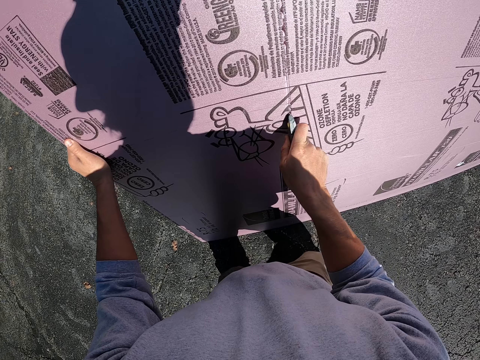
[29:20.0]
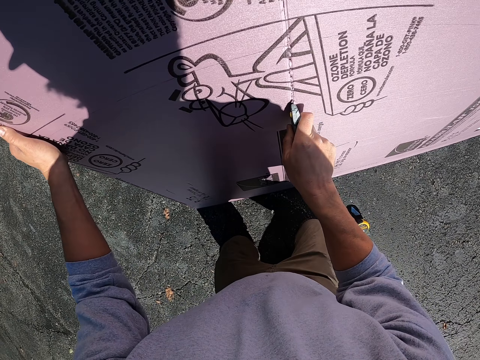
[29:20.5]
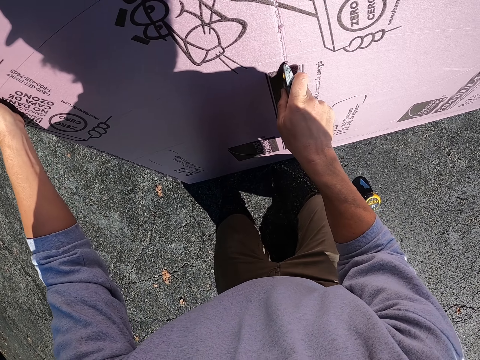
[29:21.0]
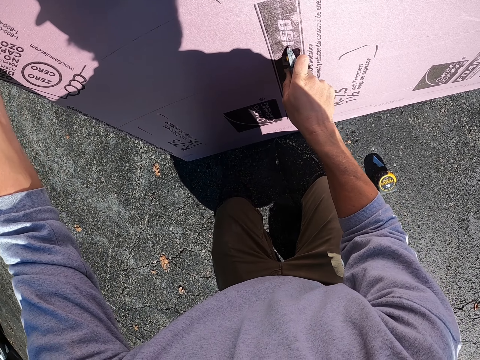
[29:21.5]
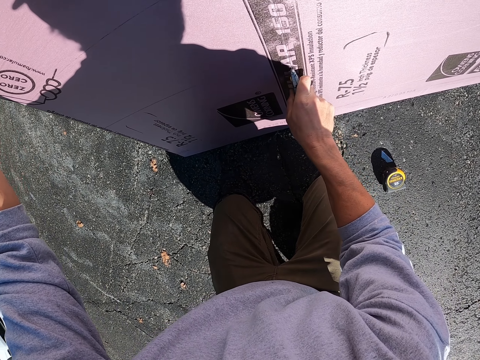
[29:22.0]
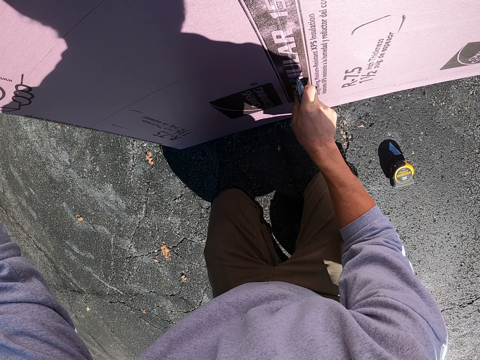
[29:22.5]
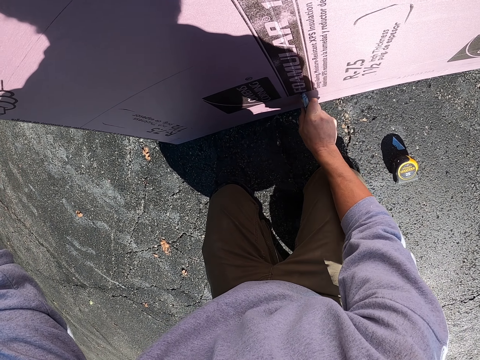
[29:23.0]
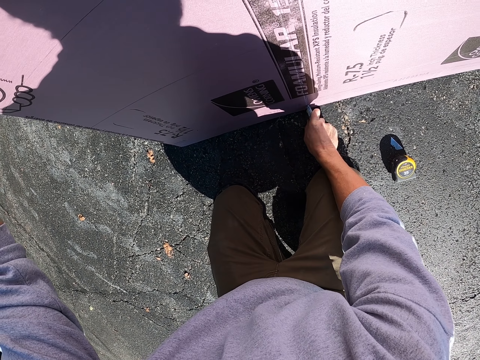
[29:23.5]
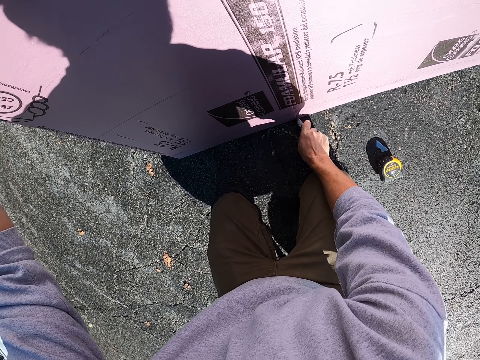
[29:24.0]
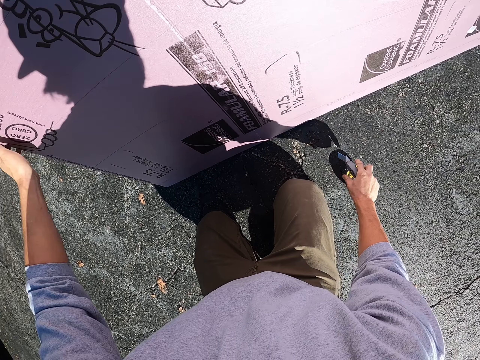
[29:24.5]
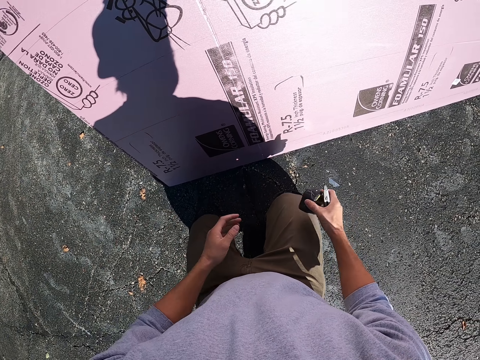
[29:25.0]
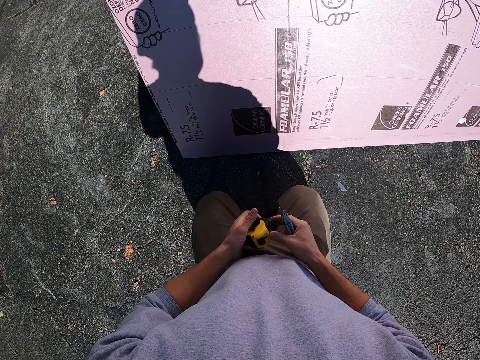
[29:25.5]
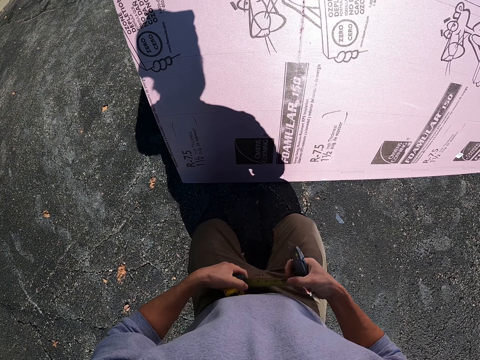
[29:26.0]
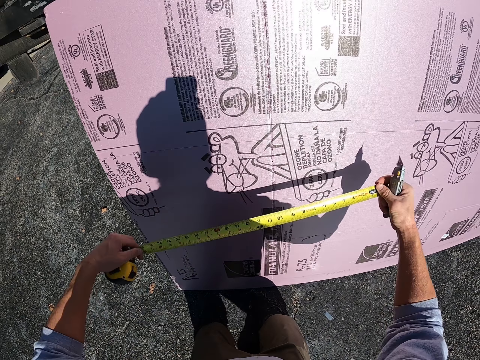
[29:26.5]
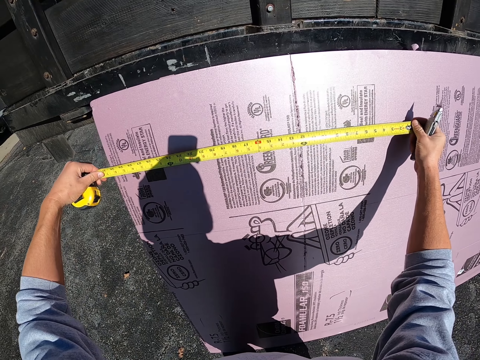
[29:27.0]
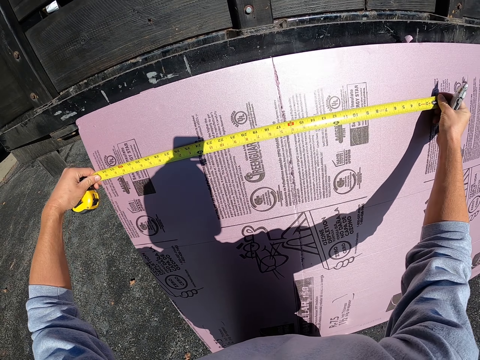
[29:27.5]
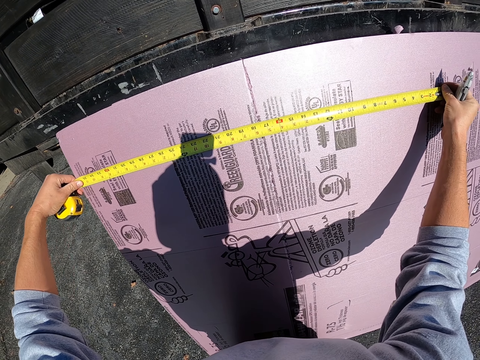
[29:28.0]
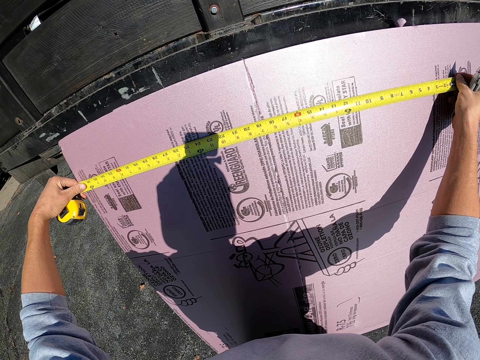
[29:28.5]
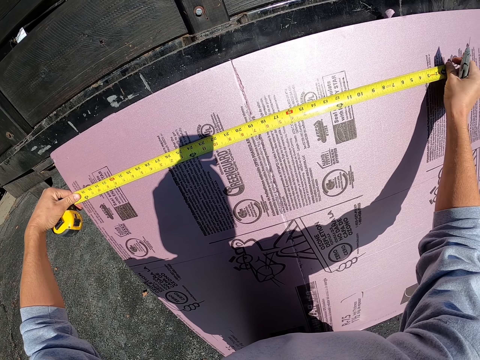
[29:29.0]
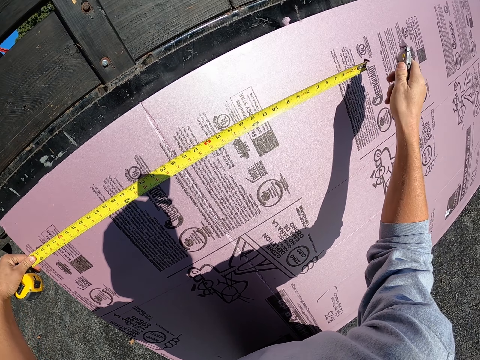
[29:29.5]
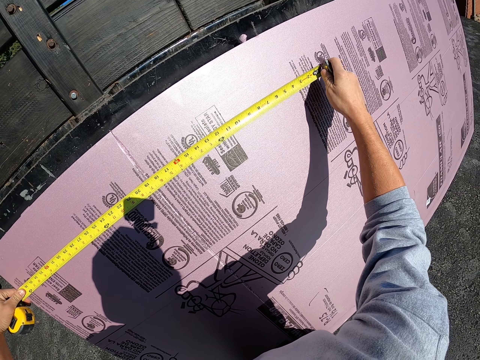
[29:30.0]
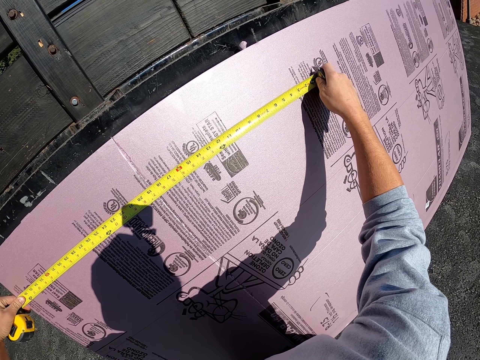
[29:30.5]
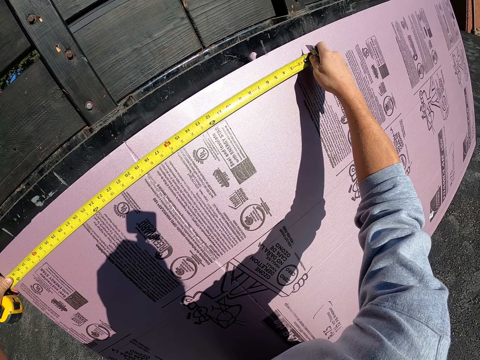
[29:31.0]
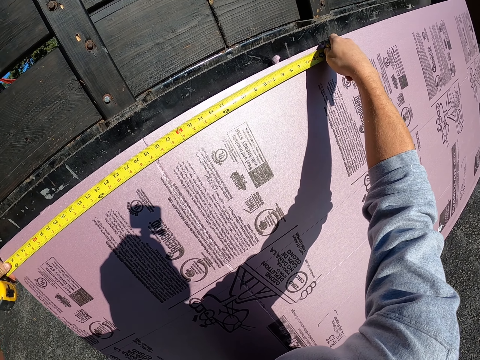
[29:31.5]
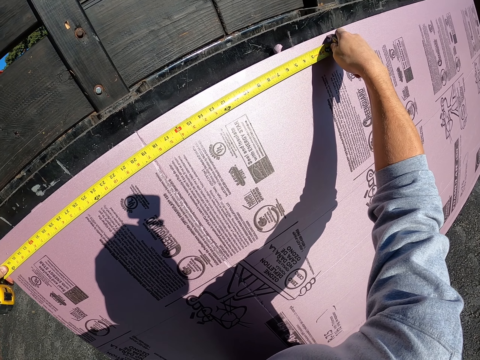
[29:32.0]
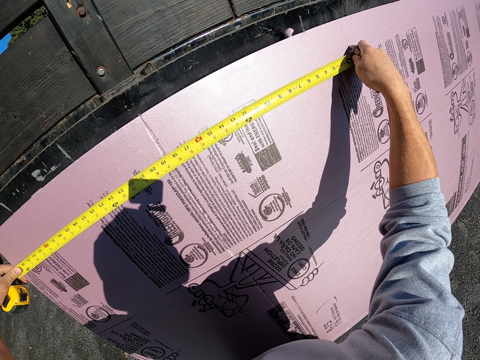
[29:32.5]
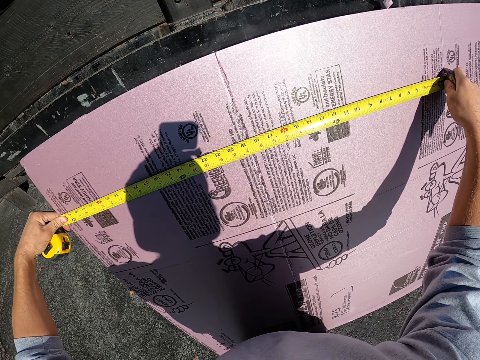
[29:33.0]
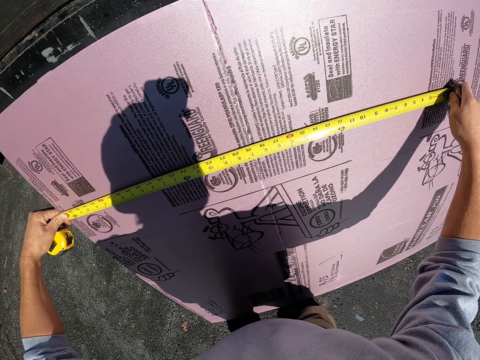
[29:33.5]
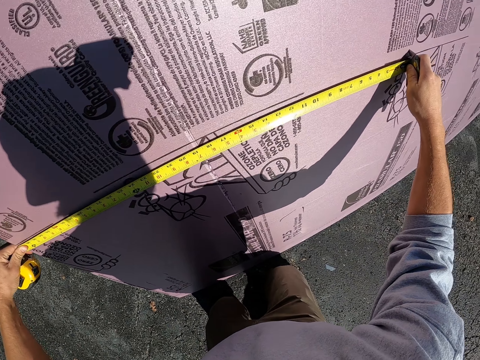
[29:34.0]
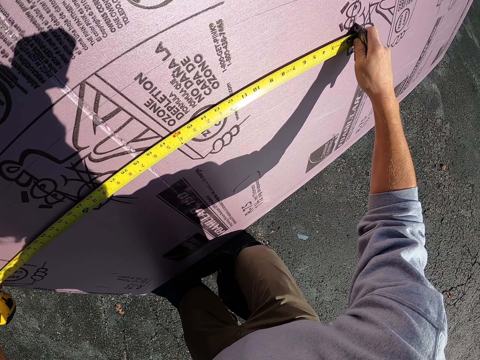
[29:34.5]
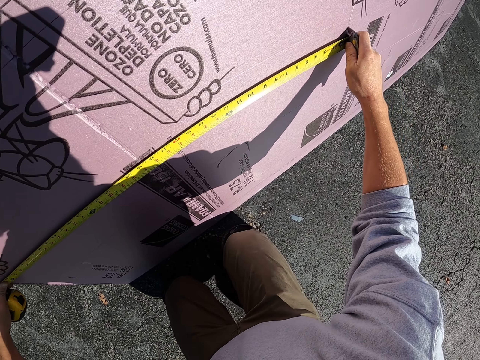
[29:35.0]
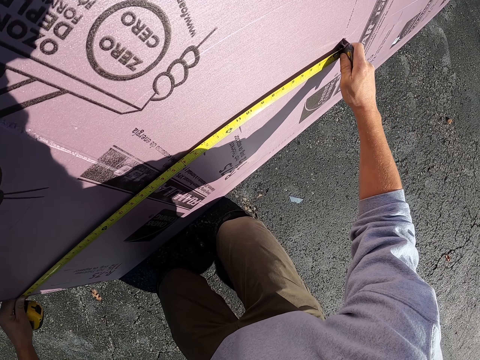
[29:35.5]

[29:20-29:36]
The camera wearer picks up a measuring tape. They hold the tape measure. They pull the measuring tape. They measure the plywood with the measuring tape. They hold the knife. They cut the cardboard.

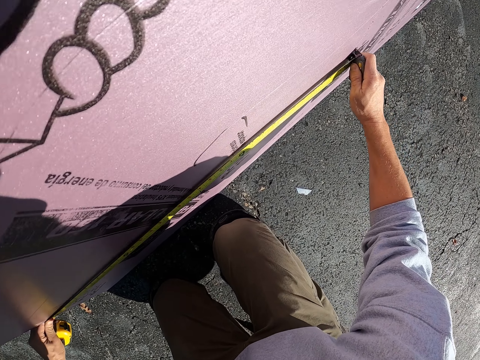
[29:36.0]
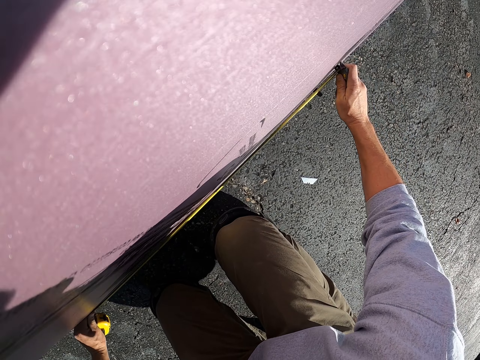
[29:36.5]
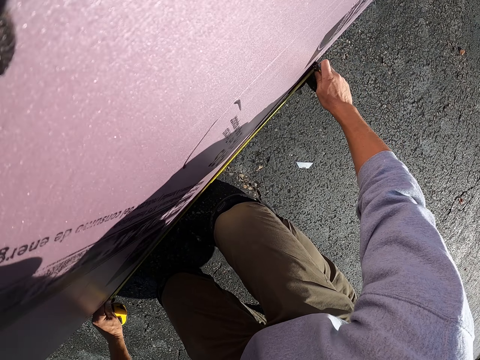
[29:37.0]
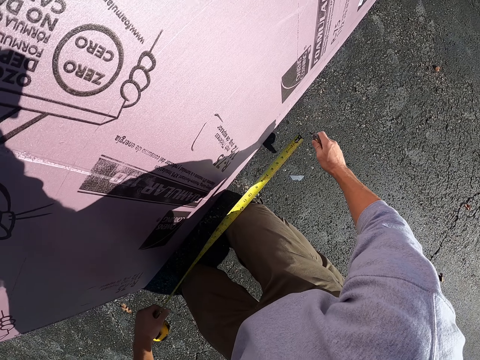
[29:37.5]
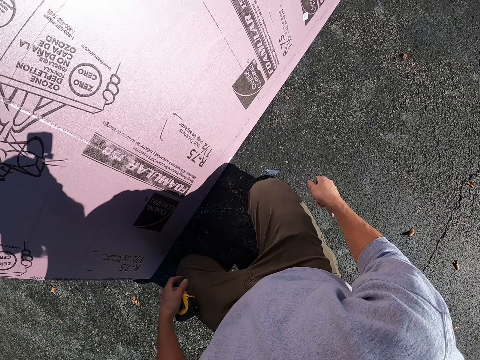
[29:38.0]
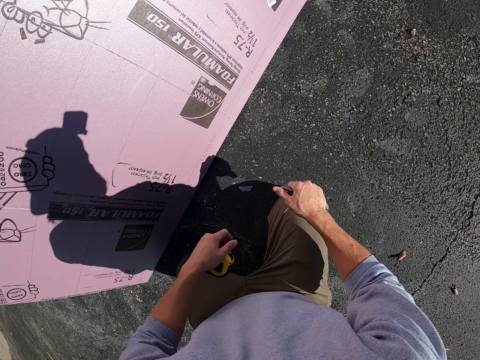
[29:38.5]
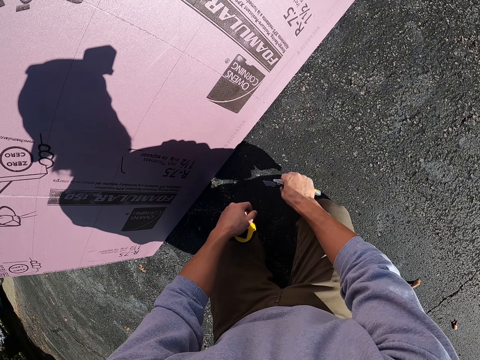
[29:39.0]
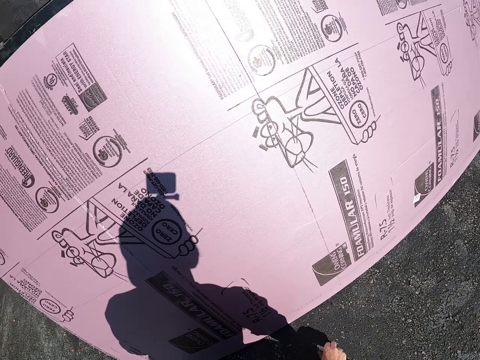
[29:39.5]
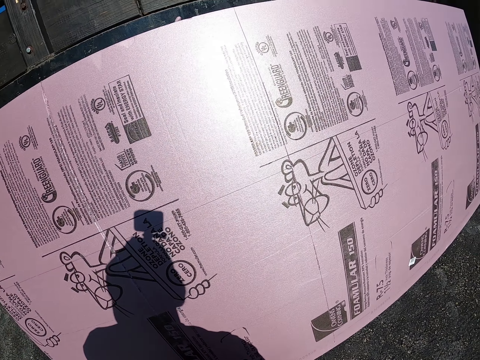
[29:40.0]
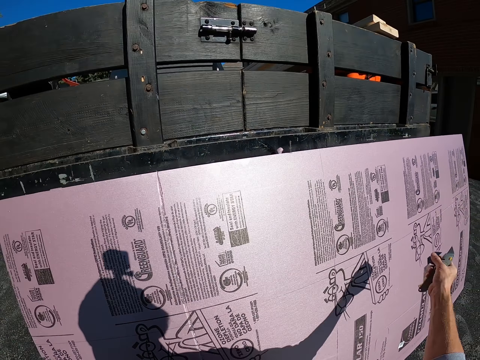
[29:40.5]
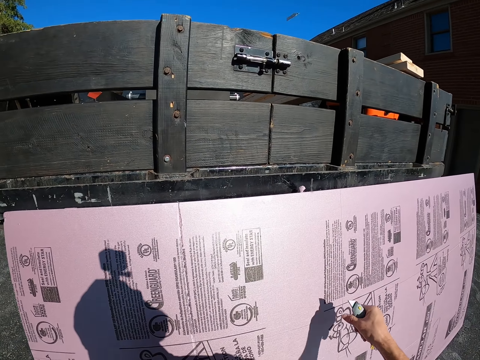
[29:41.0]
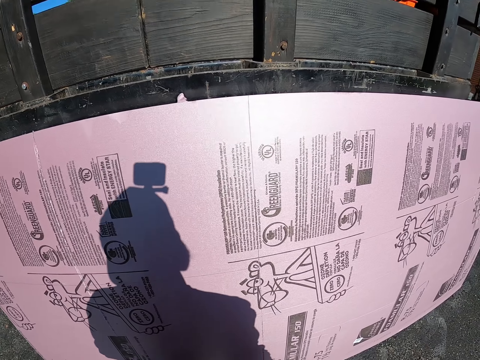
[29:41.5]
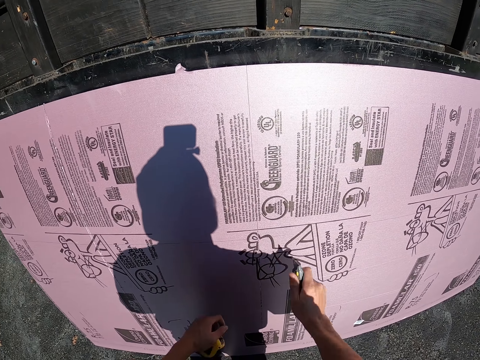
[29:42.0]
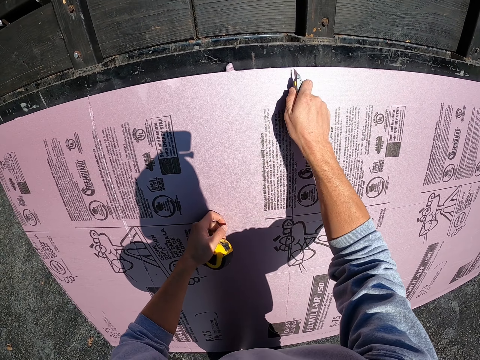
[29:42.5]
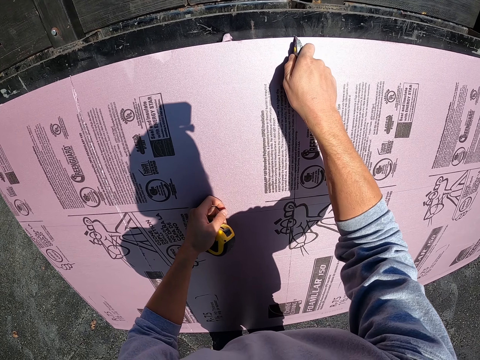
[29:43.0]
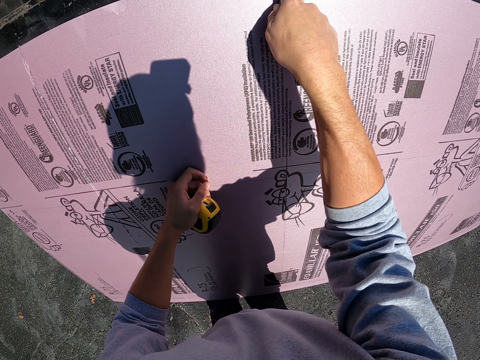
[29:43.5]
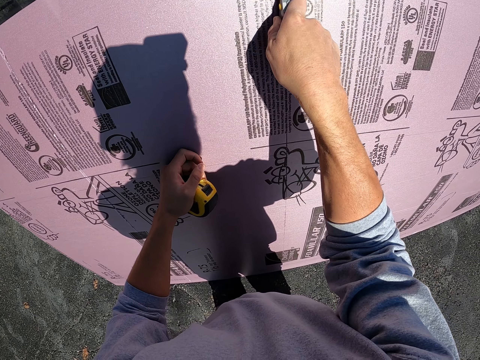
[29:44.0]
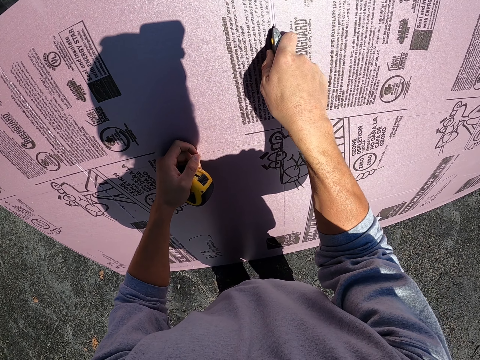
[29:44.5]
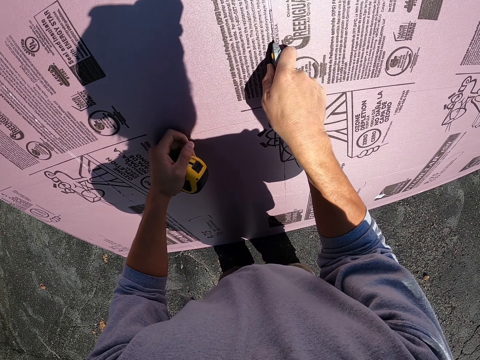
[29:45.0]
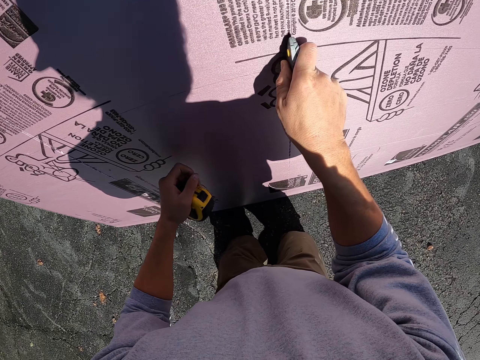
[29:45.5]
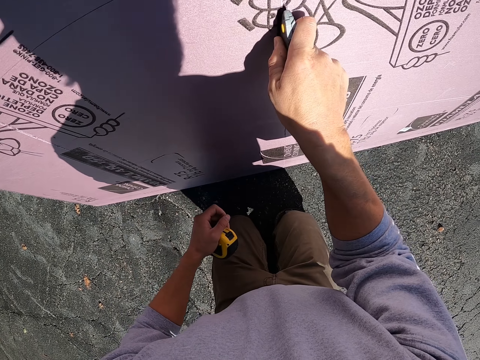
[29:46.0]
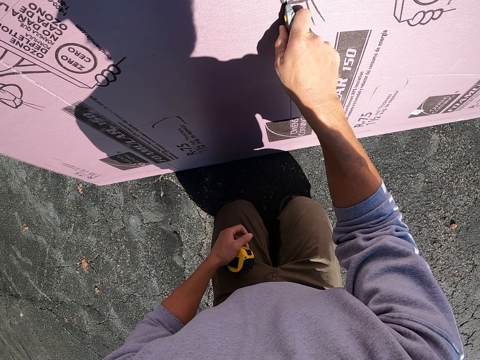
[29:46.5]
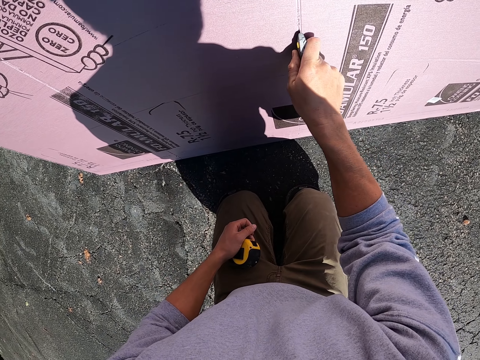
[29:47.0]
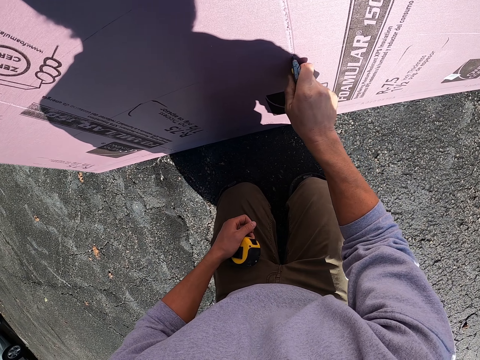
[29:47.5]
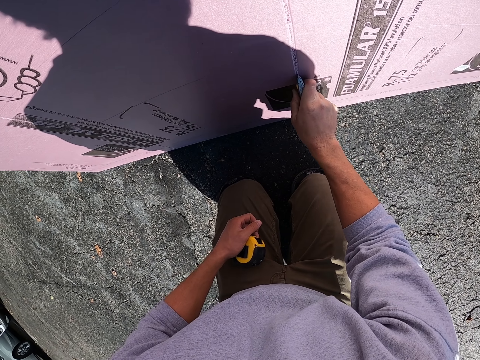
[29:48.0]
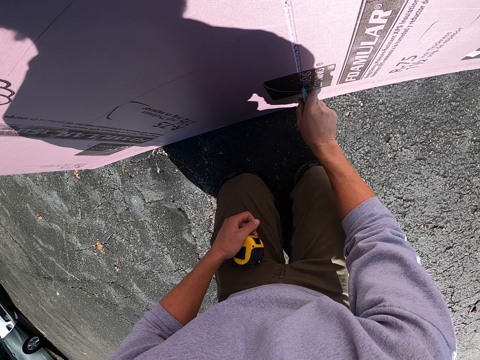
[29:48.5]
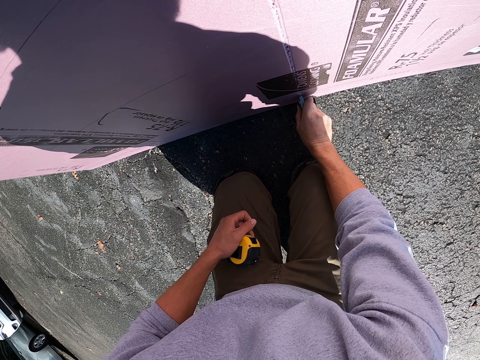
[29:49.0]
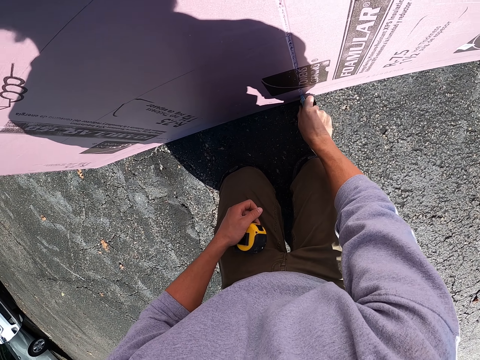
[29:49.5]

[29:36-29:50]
The camera wearer holds the tape measure. They pick up the knife cutter. They look at the cardboard. They throw the knife cutter in the car boot. They cut the plywood with a cutter.
